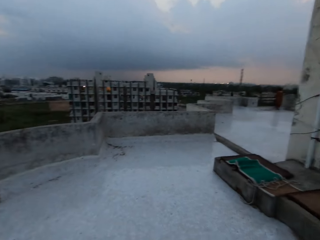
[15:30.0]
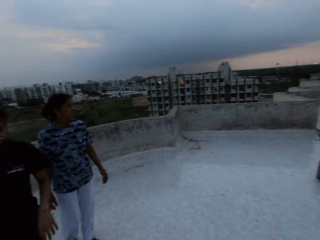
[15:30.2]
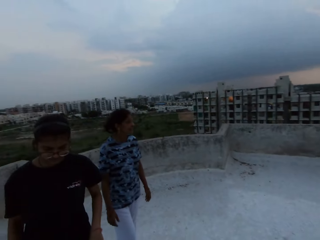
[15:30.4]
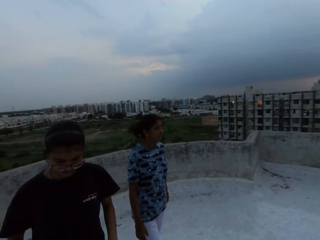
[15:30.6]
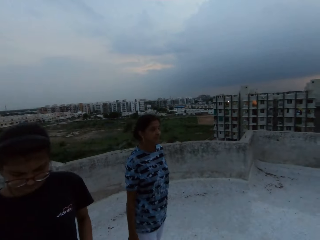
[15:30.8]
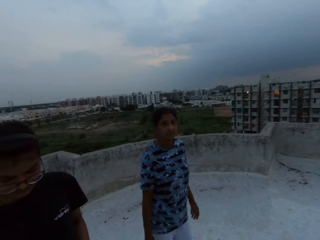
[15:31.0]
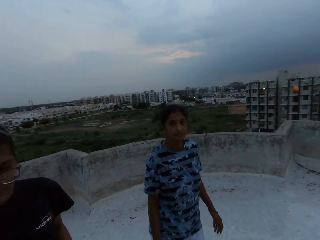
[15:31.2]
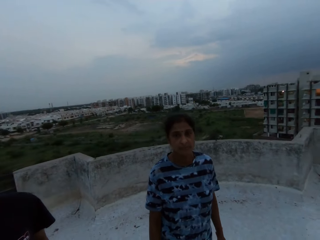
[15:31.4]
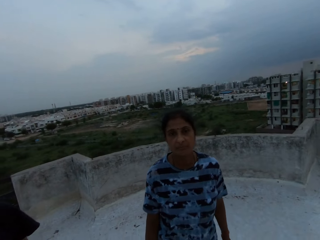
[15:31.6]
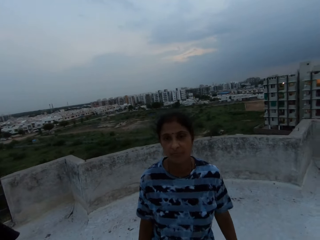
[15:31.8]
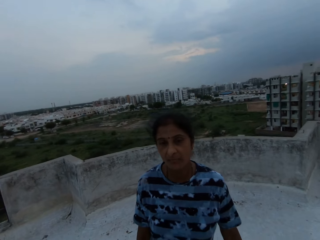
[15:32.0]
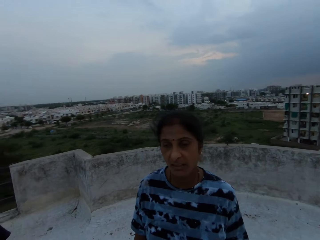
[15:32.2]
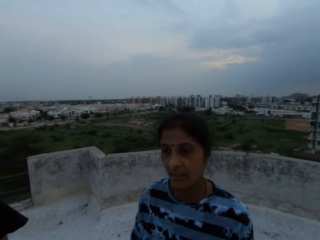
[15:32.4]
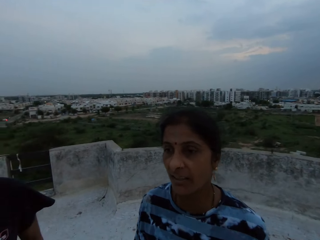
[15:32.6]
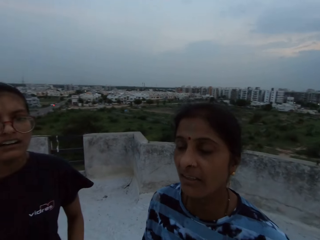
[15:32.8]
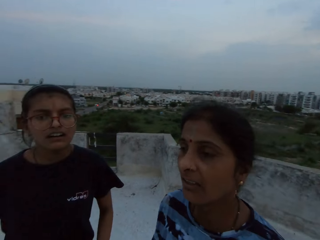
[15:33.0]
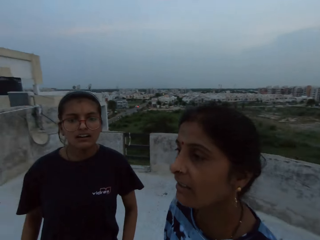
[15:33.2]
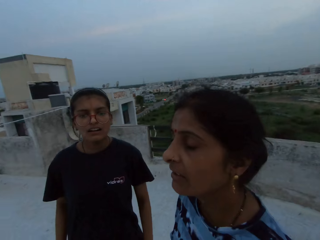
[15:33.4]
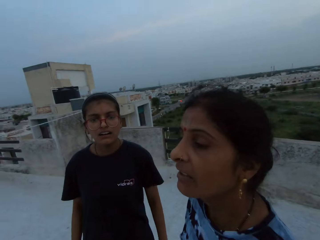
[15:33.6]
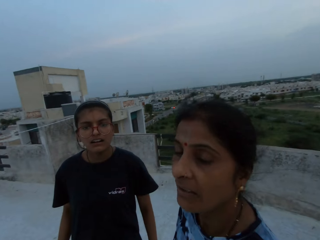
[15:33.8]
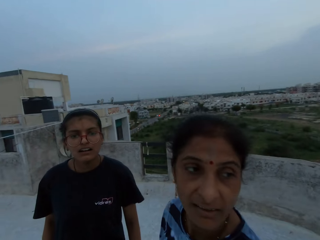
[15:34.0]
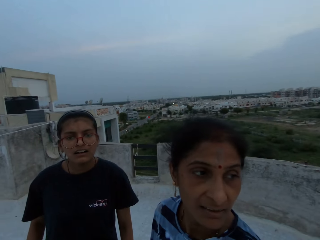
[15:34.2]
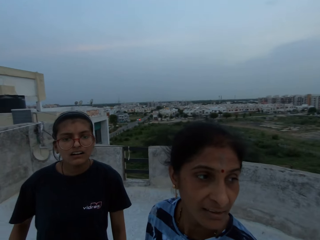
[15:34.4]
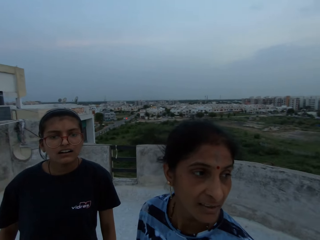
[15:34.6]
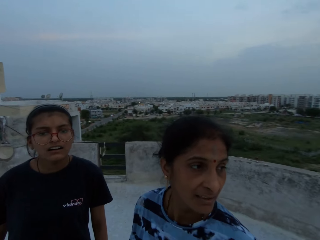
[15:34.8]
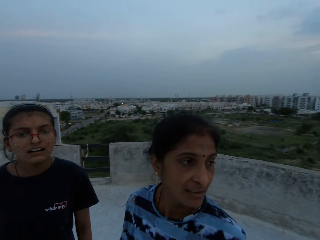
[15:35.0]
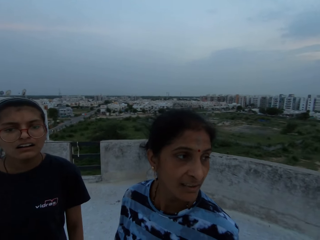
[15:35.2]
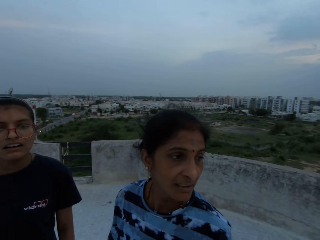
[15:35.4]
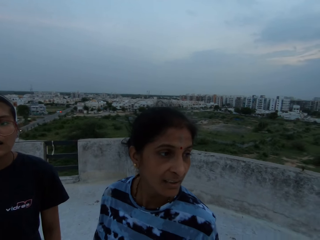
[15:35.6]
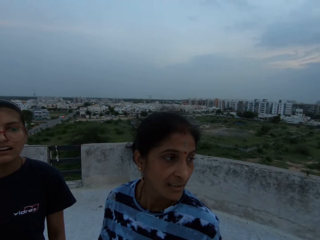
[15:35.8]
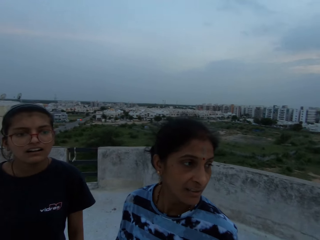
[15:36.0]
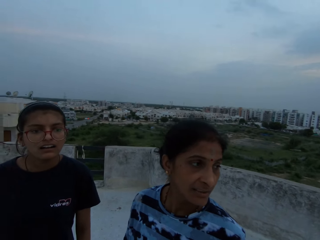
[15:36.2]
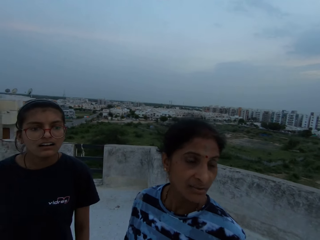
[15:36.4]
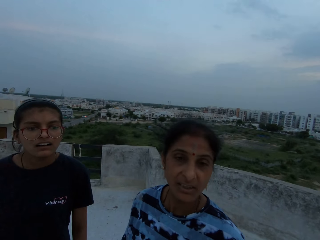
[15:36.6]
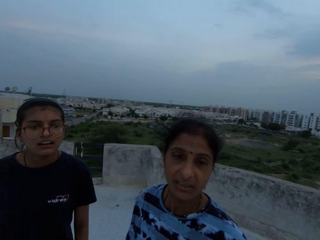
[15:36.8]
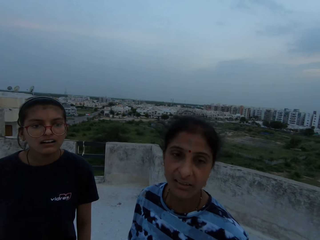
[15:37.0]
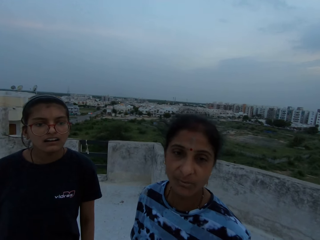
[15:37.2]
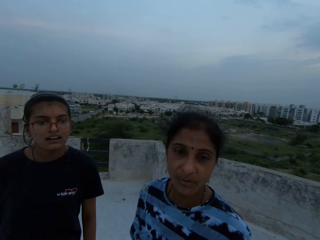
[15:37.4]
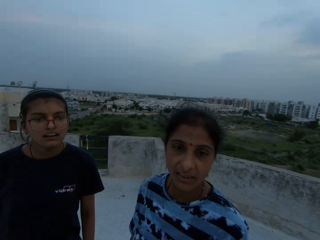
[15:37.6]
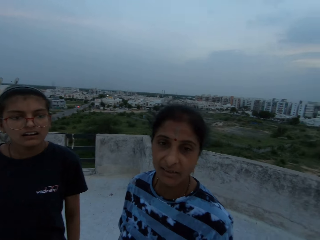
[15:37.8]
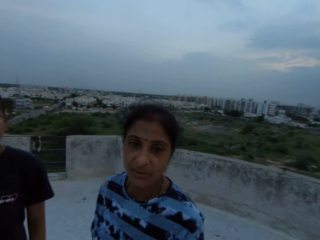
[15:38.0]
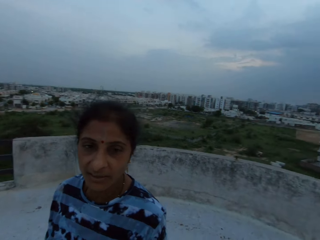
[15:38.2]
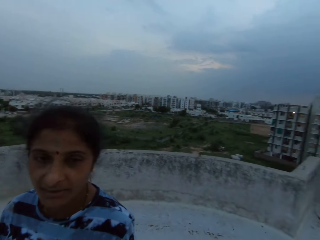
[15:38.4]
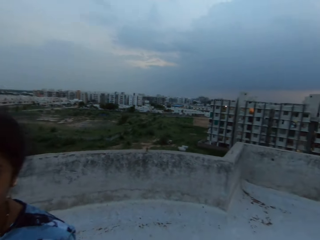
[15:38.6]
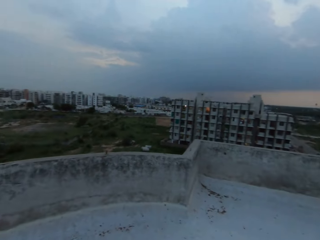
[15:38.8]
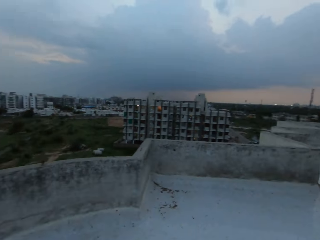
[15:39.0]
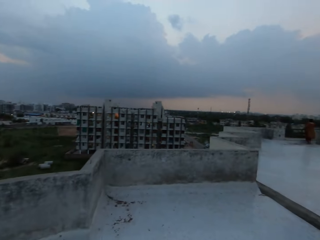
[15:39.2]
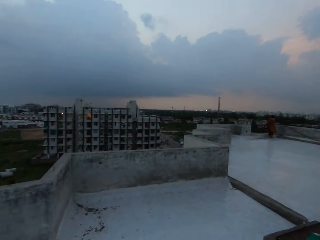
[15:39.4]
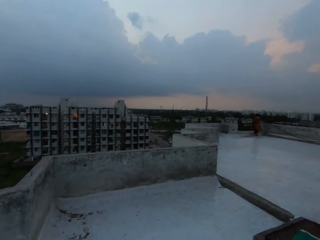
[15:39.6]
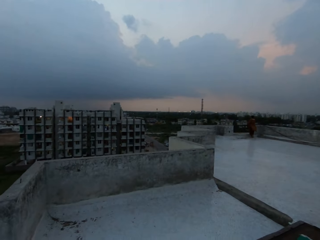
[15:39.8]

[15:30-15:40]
The camera wearer speaks to a woman.

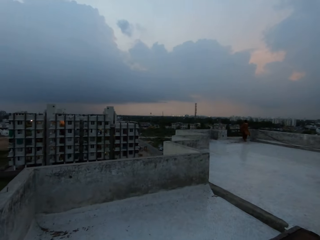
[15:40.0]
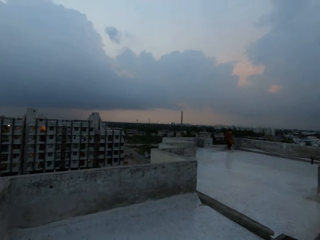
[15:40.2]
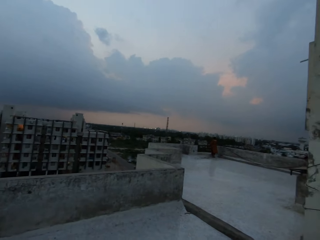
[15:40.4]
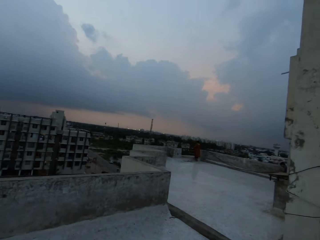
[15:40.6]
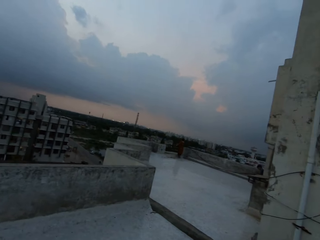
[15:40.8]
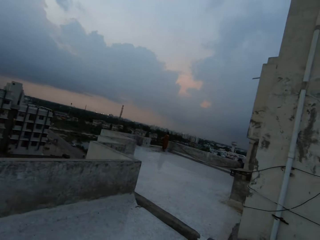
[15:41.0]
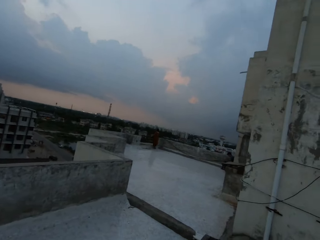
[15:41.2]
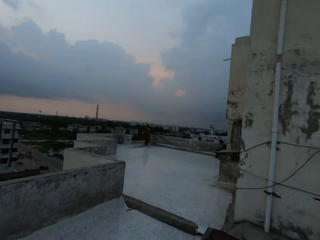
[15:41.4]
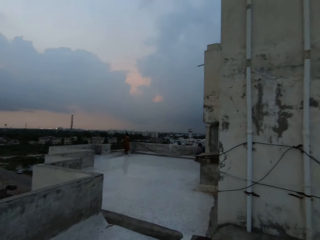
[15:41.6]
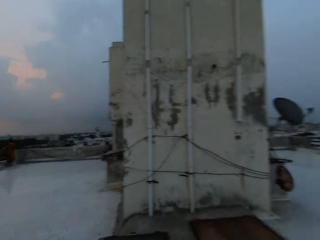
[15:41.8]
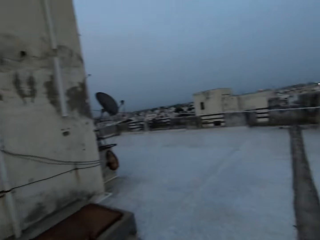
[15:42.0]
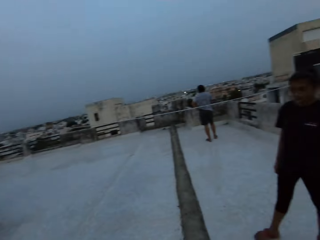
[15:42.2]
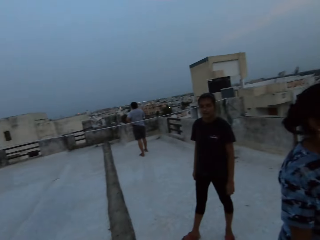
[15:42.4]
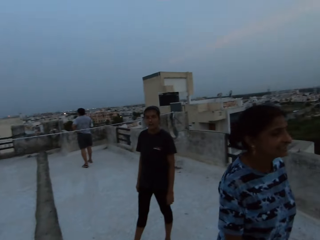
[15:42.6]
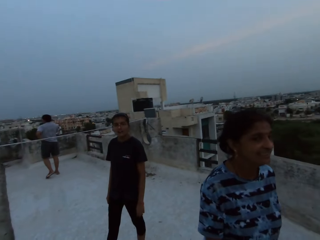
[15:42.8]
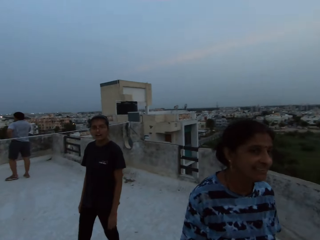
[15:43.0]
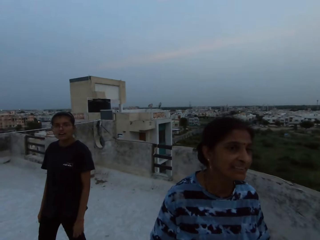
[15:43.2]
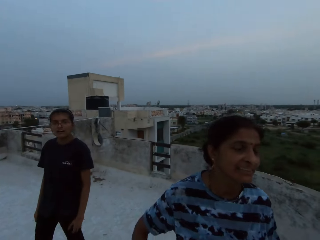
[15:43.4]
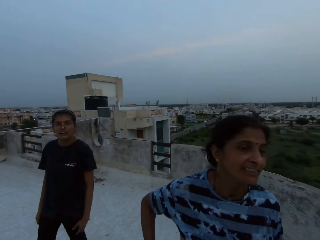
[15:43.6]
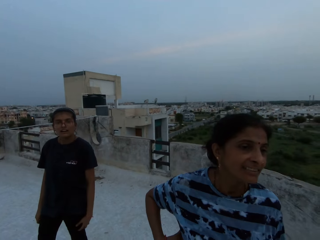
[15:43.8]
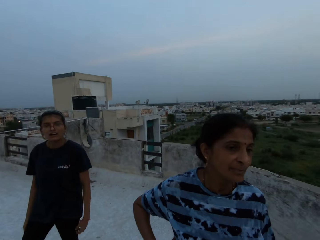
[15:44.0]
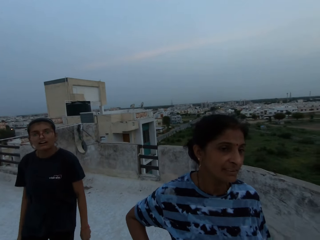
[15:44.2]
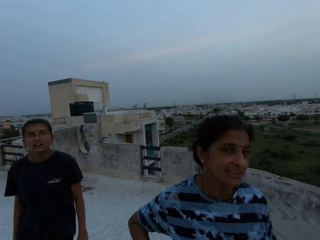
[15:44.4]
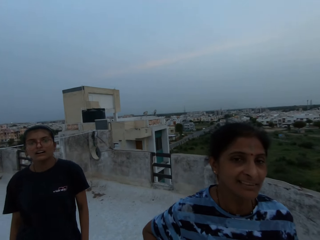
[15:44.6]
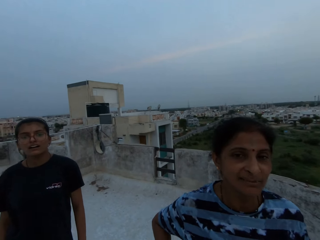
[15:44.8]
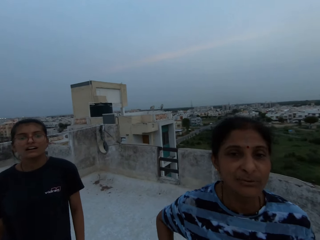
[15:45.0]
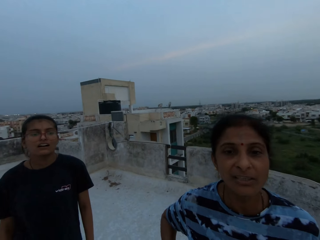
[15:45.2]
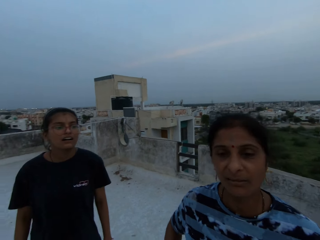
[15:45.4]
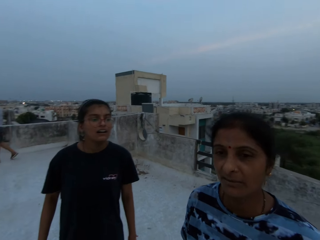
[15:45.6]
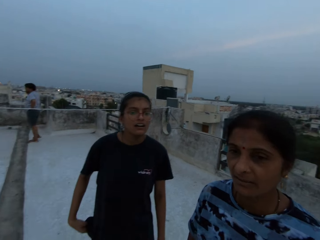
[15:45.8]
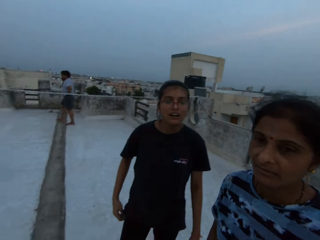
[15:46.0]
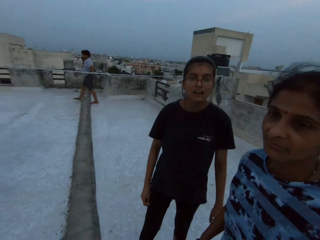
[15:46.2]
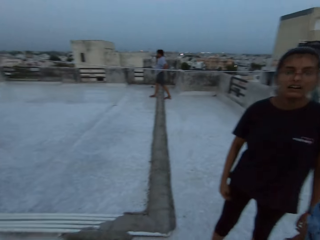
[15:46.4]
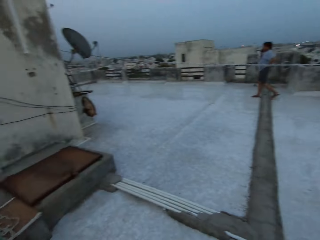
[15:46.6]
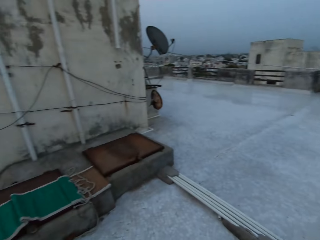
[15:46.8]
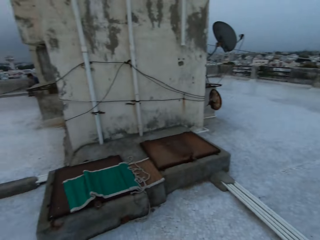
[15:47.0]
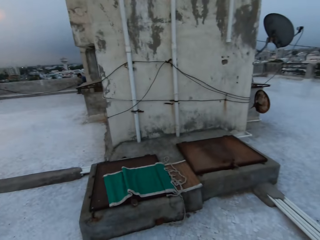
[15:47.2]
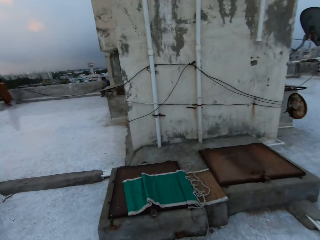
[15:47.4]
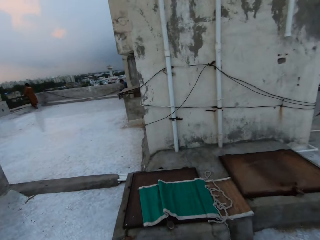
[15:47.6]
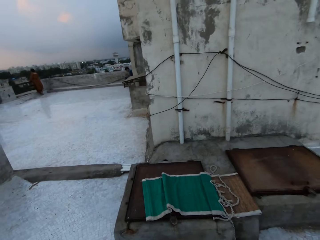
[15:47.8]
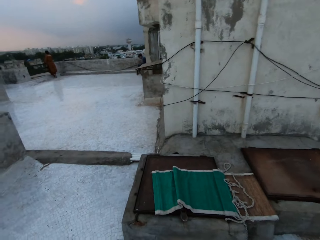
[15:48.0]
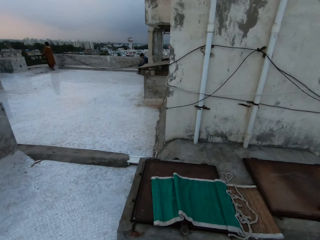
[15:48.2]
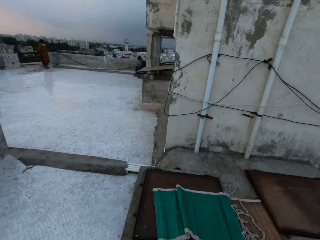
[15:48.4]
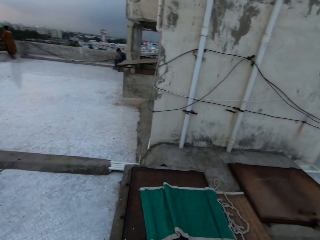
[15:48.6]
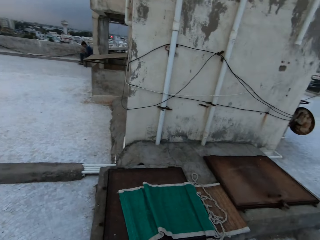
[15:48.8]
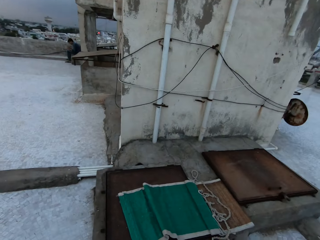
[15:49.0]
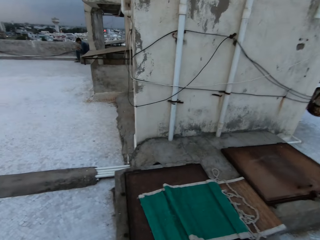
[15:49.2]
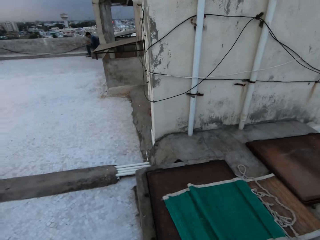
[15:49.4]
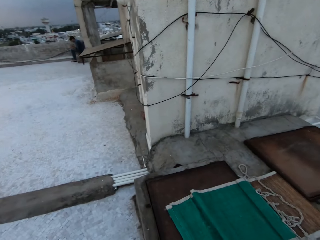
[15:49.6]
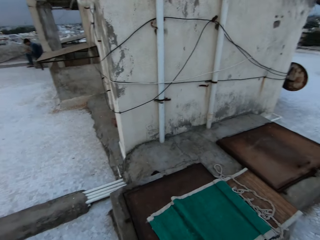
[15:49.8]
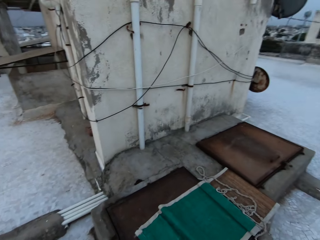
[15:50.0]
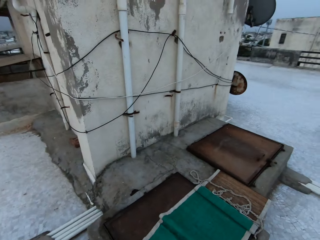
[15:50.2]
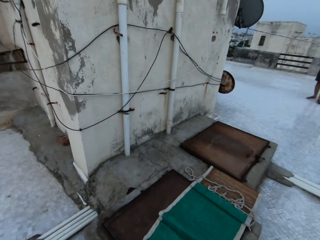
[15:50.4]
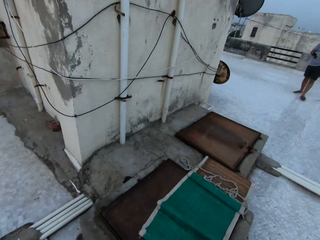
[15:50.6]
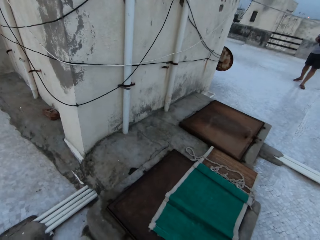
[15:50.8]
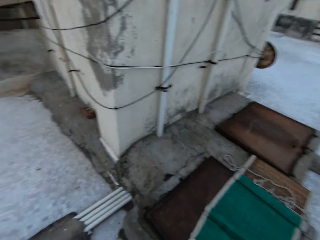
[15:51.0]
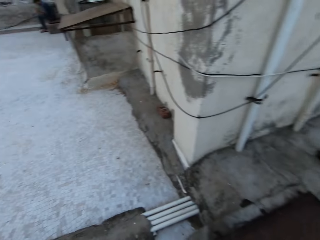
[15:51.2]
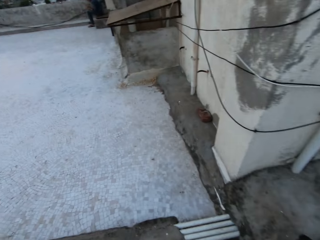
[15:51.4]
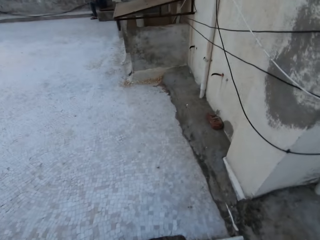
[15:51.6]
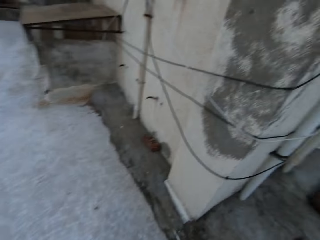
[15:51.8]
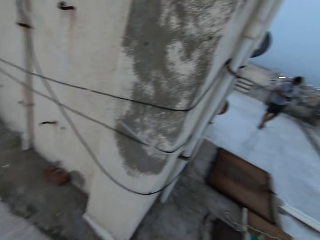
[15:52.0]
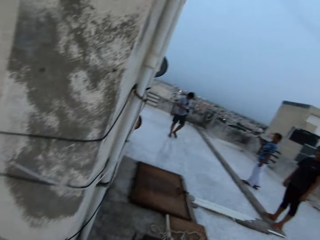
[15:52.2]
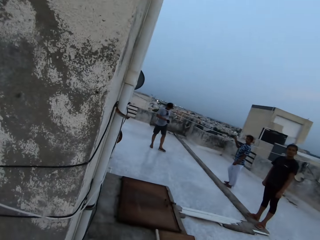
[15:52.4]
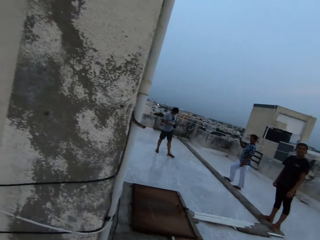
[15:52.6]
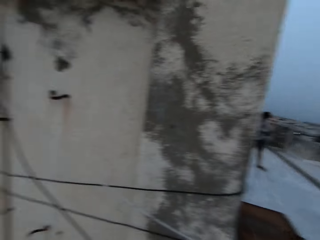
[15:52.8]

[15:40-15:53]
The camera wearer looks around the rooftop. They walk on the rooftop of the building.
